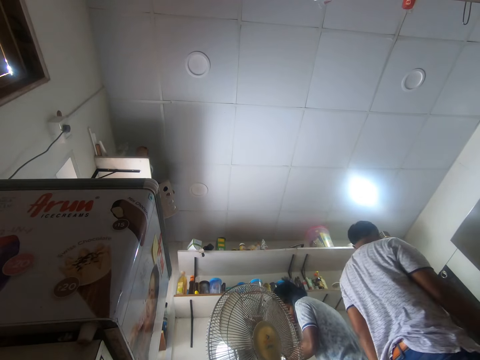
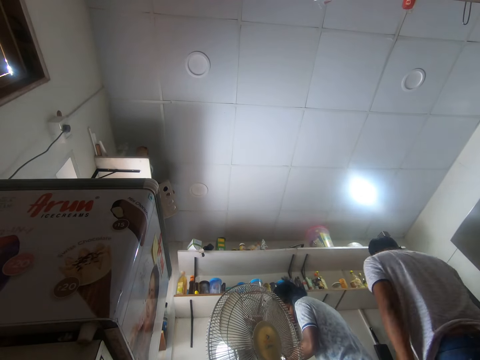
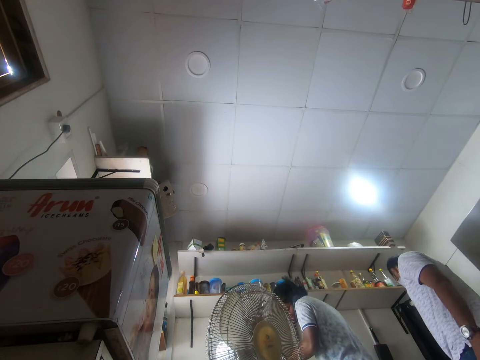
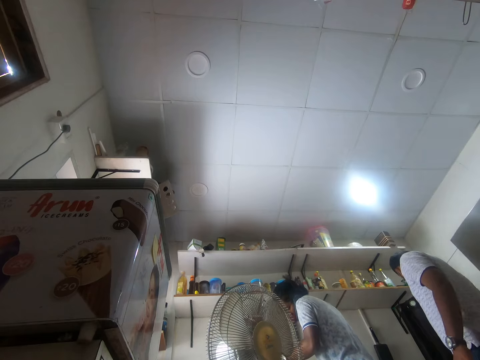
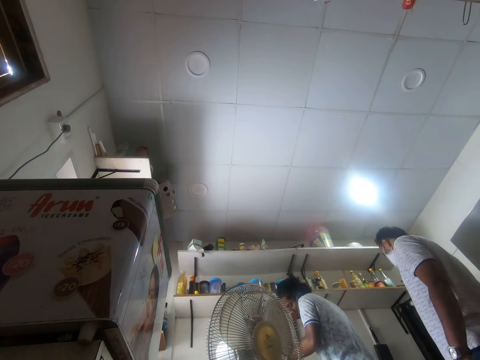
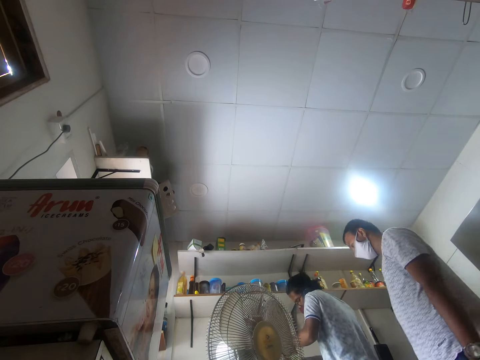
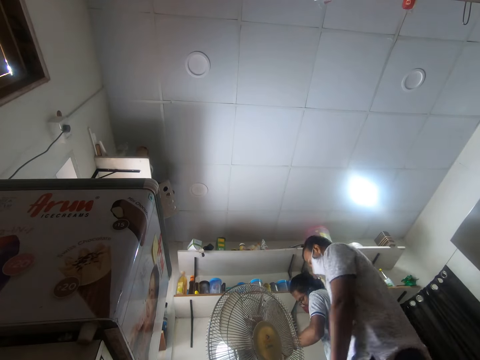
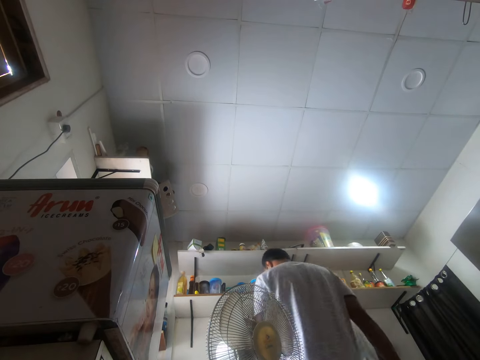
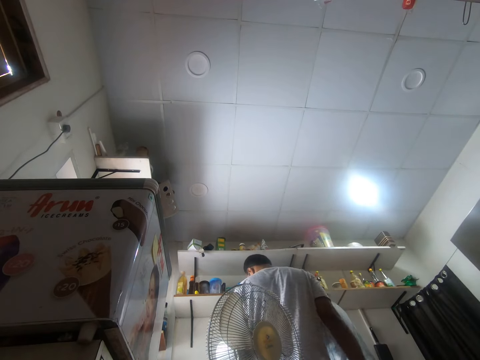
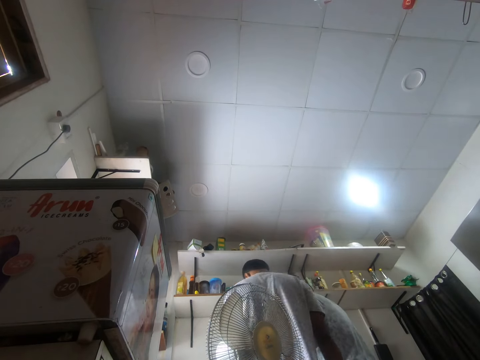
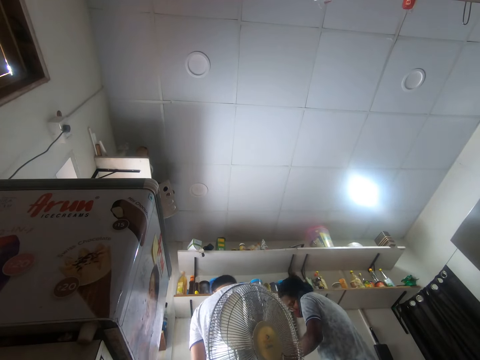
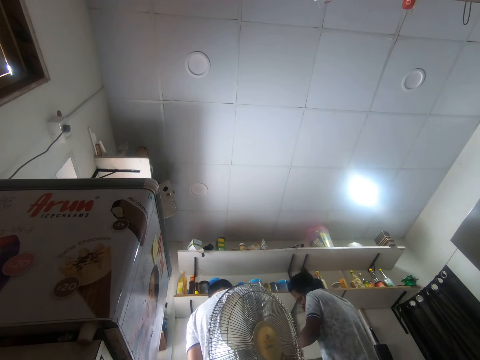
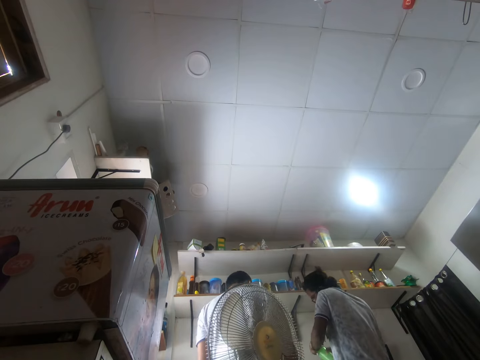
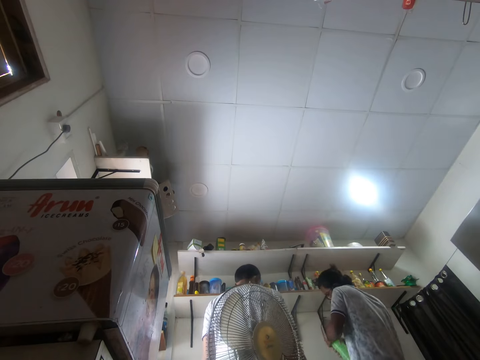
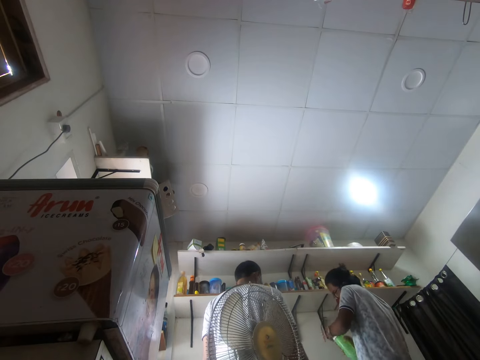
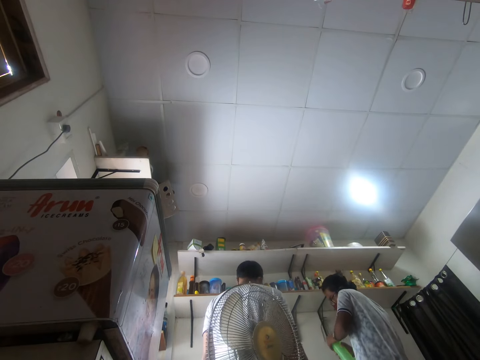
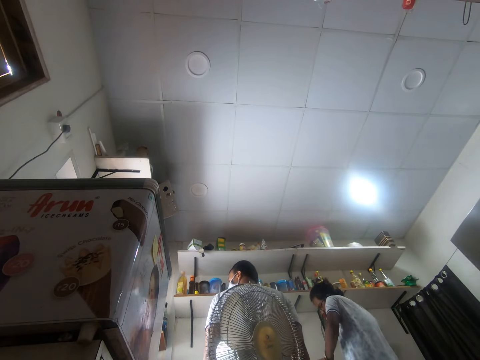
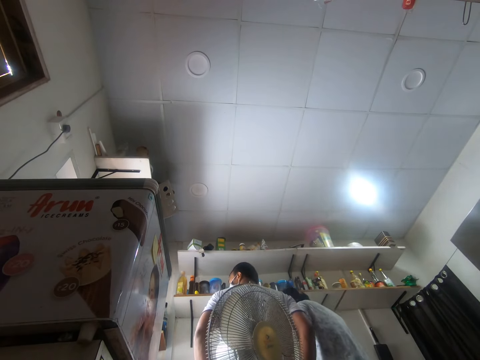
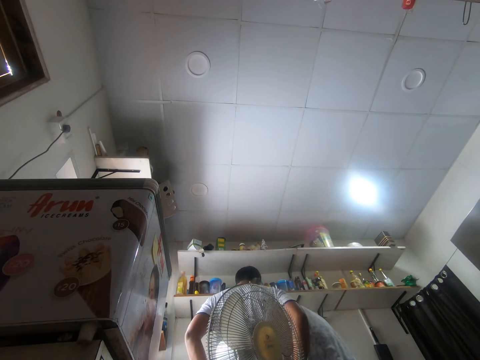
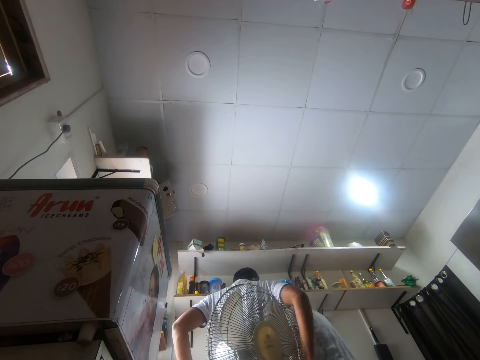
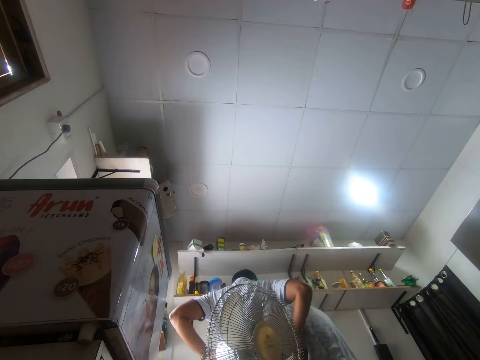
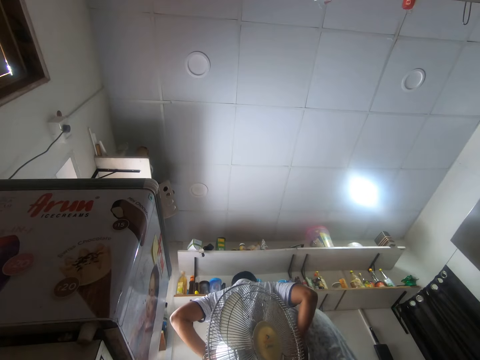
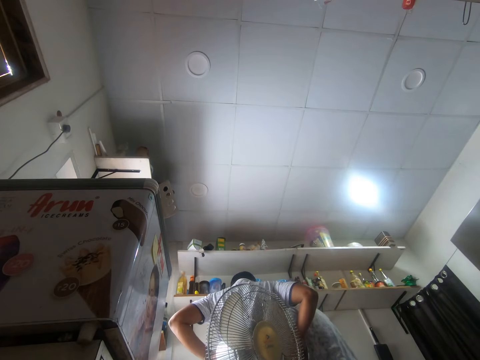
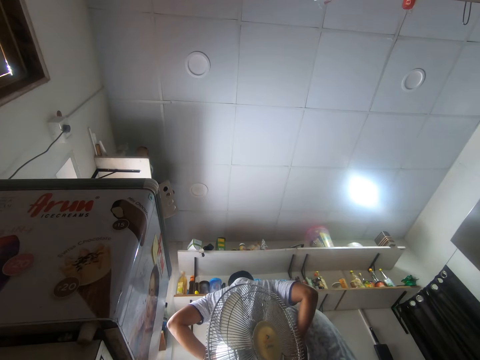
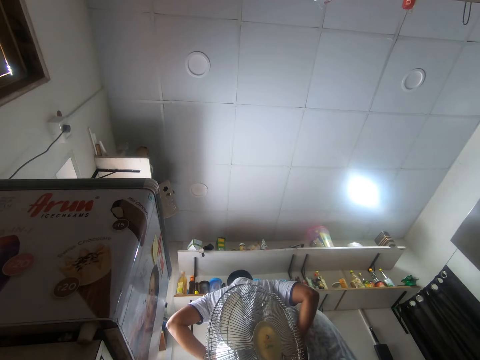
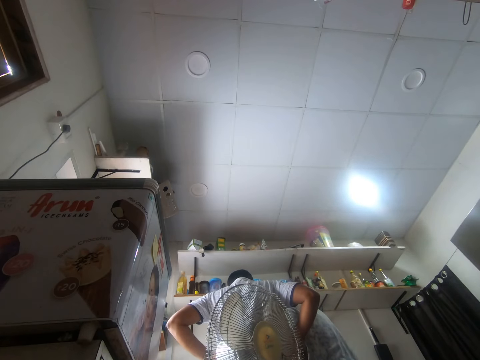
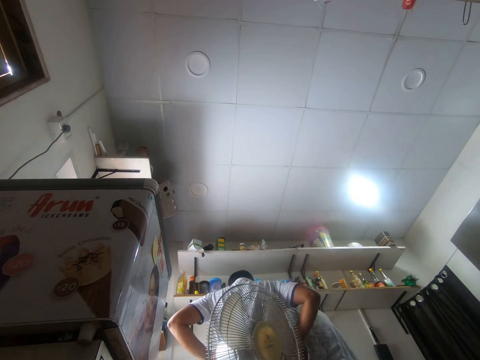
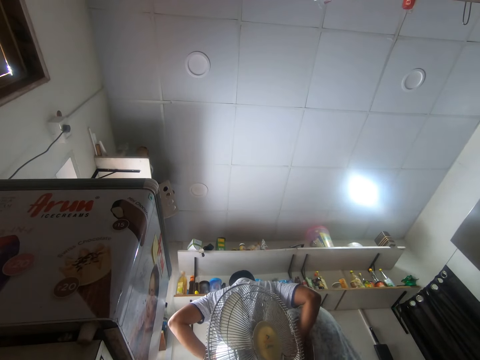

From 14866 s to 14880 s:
A man walks. The man holds the waist.

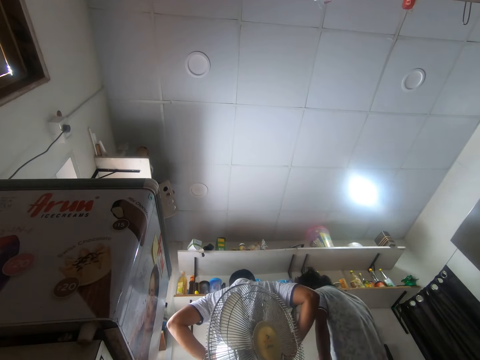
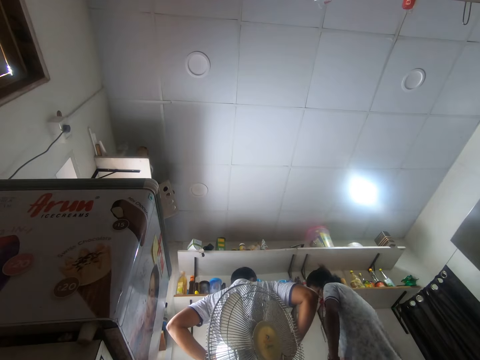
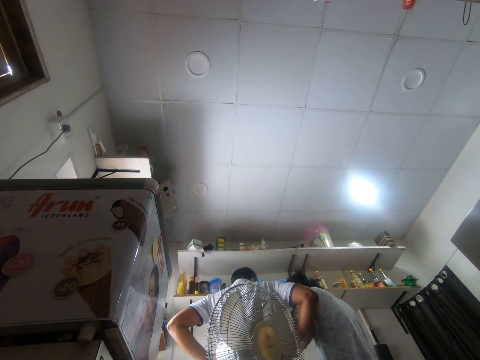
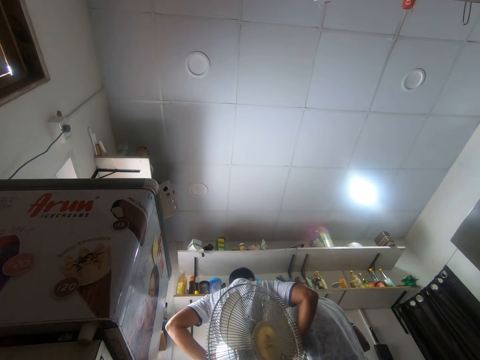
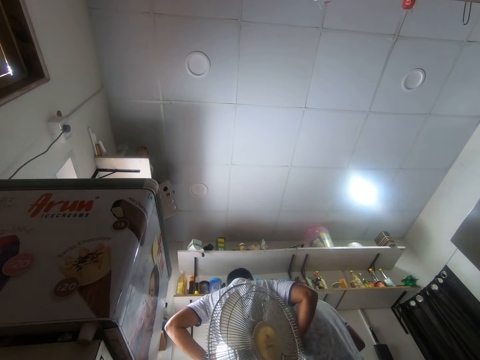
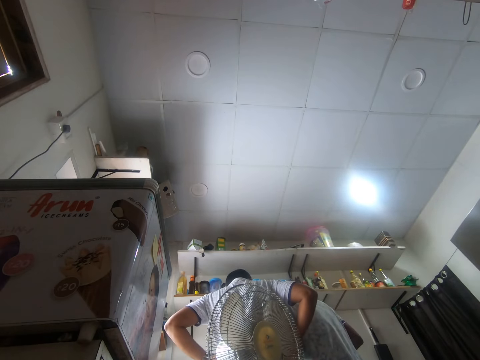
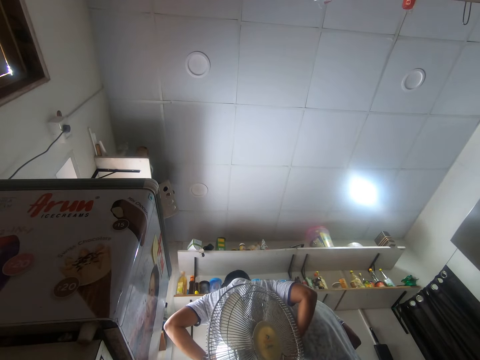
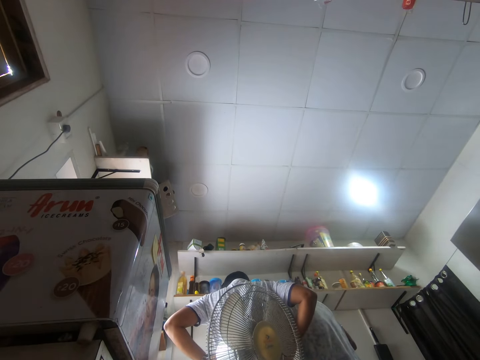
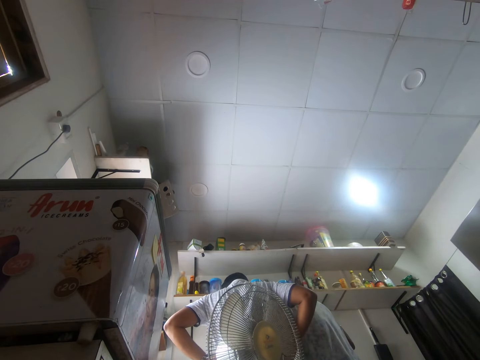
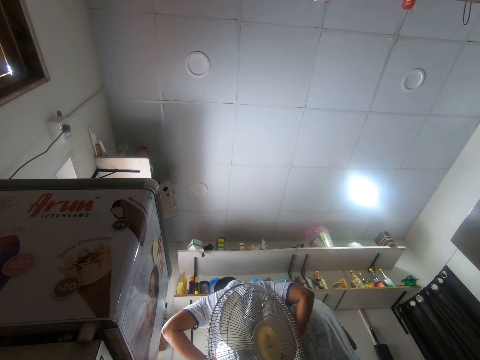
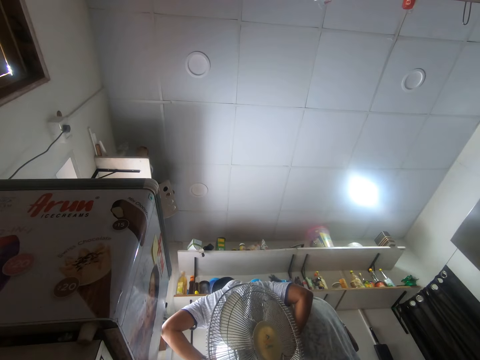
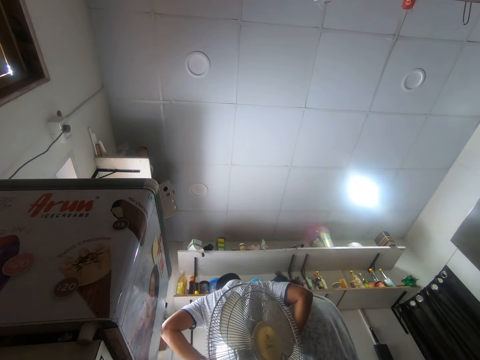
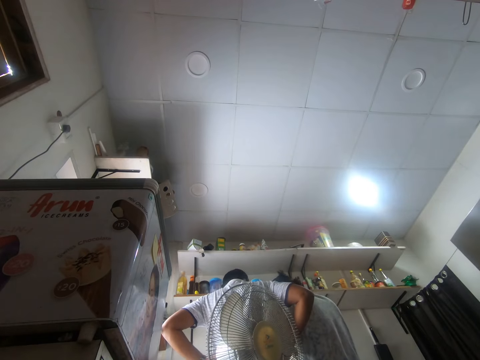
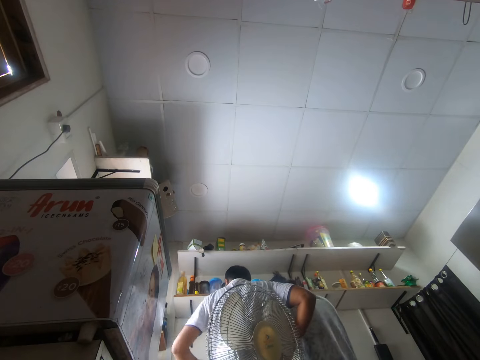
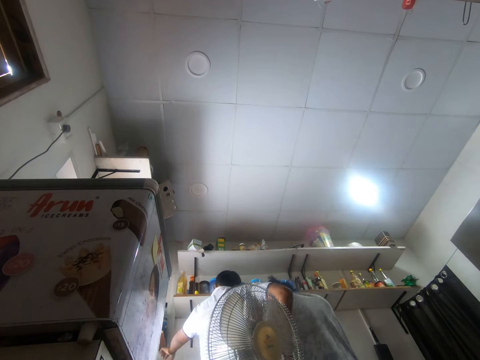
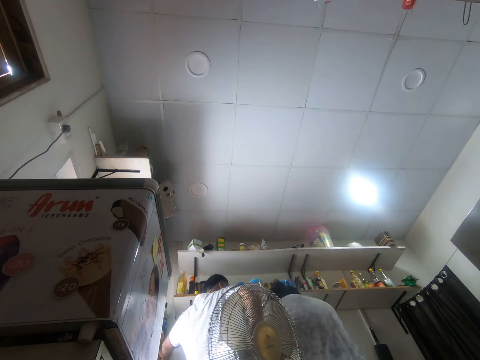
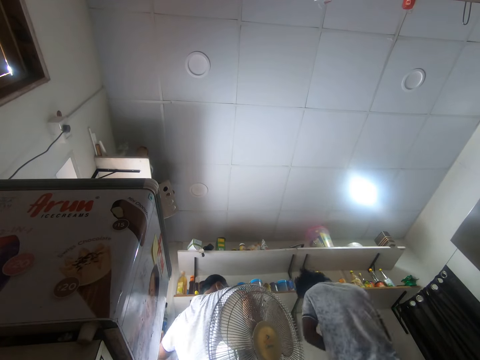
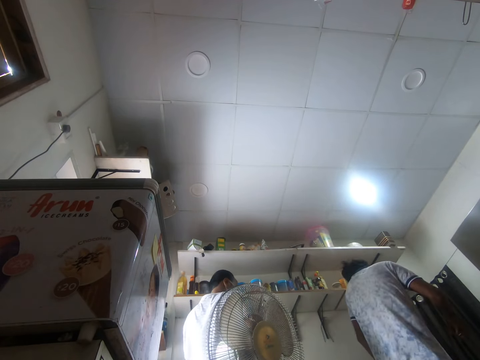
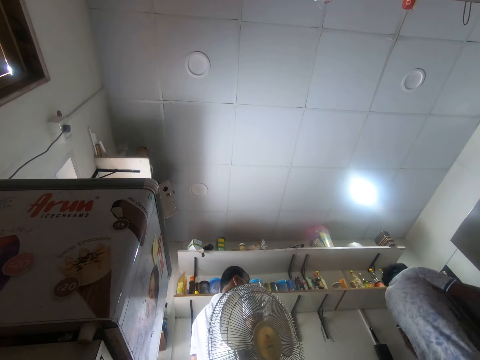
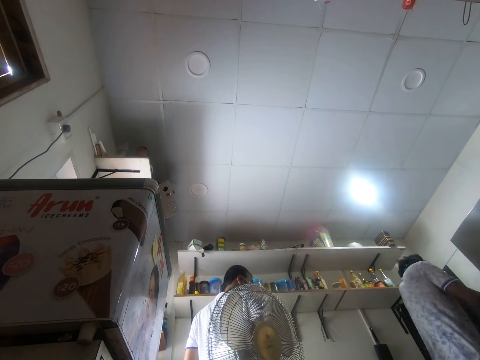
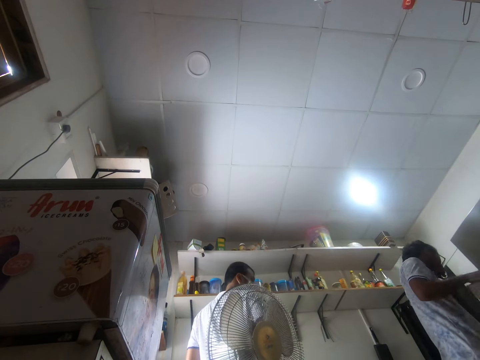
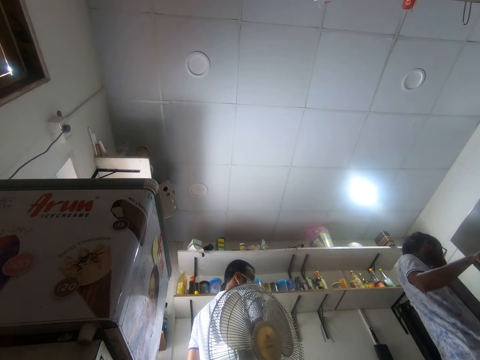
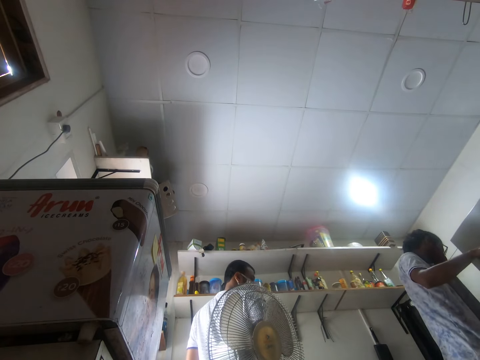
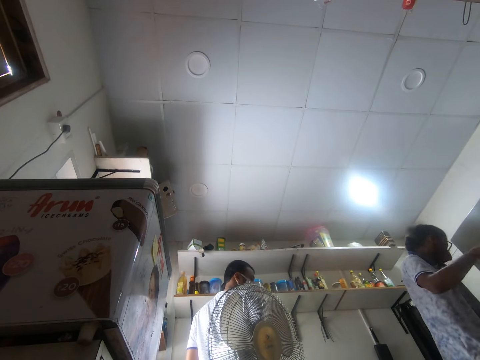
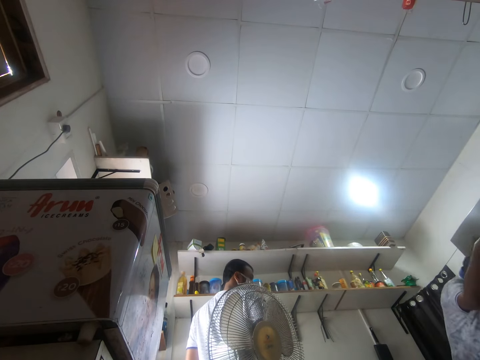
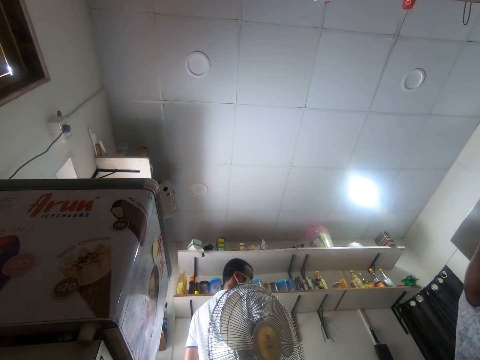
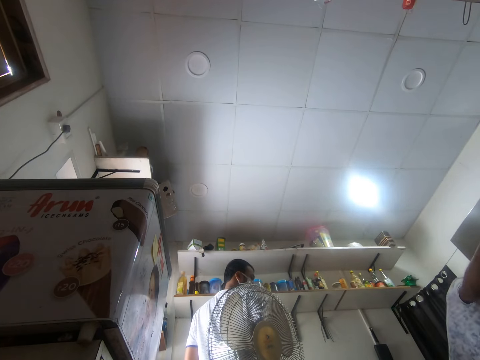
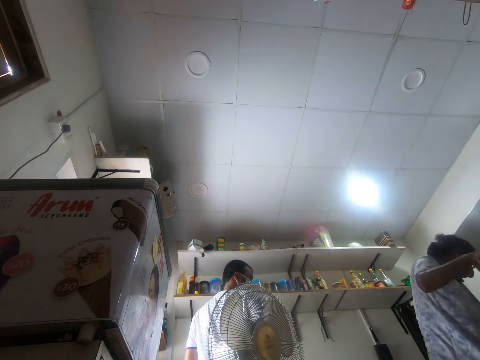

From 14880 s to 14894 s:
The camera wearer moves. A man moves around. Another man opens a refrigerator with his right hand. The other man picks a container from the refrigerator with his left hand. The first man picks a bottle.
